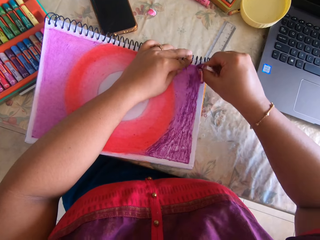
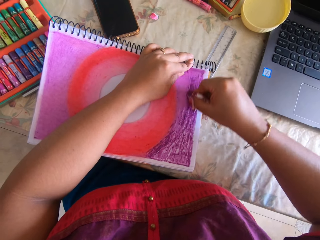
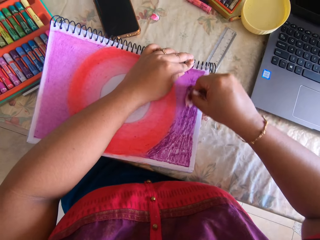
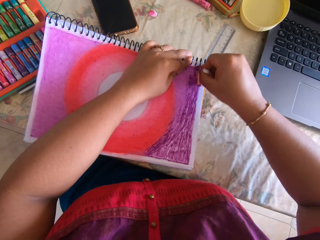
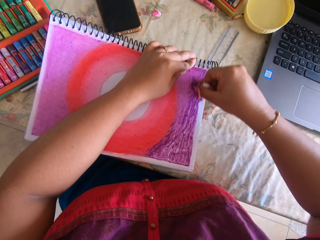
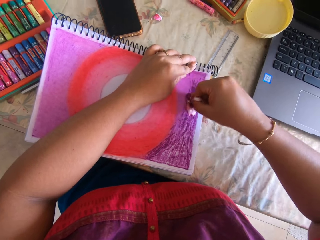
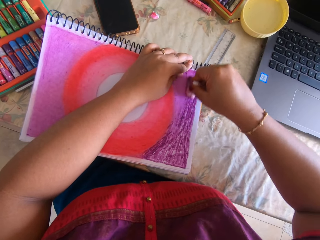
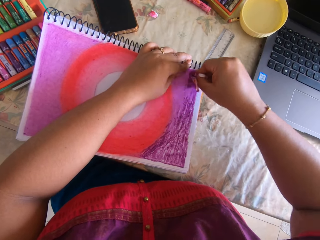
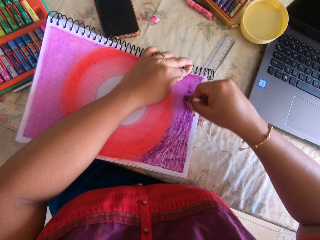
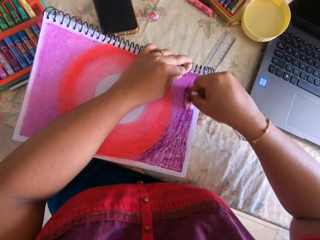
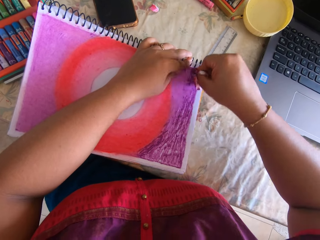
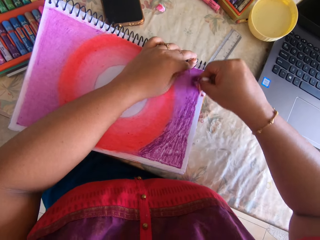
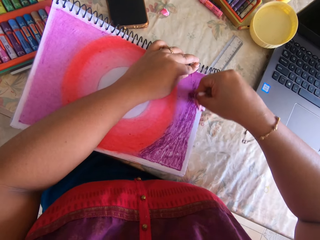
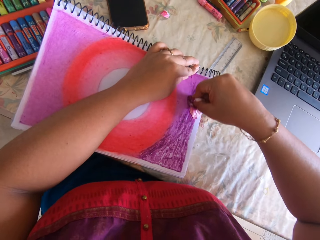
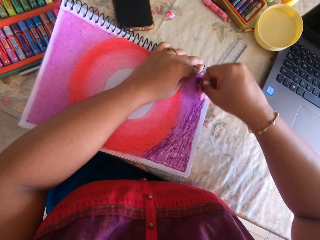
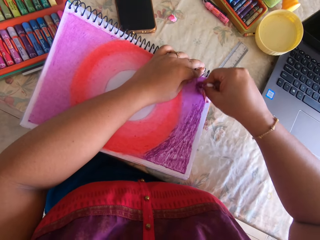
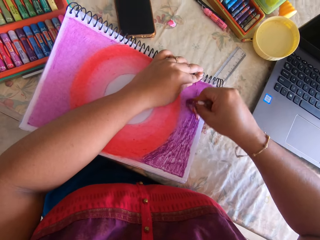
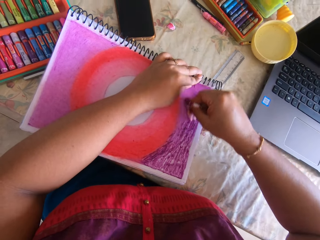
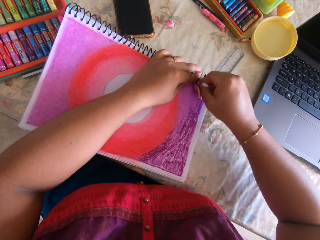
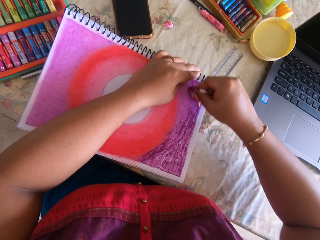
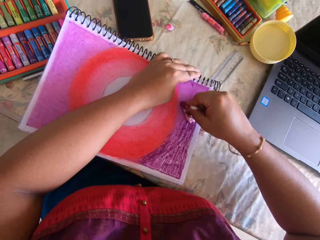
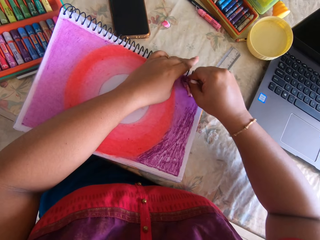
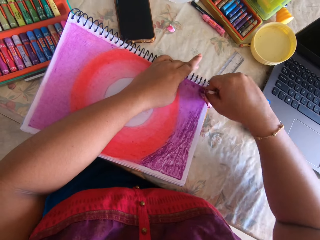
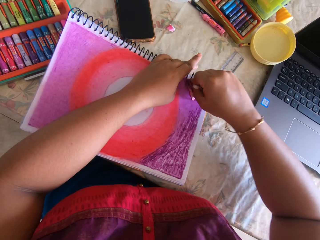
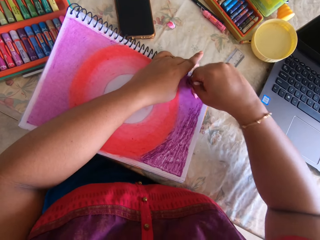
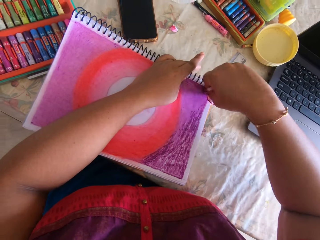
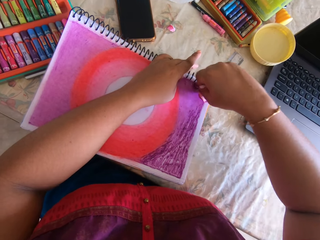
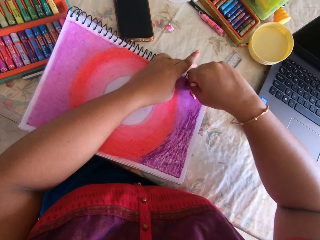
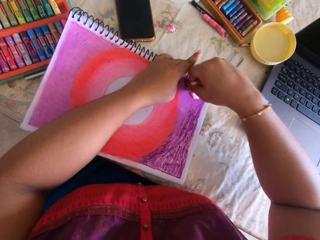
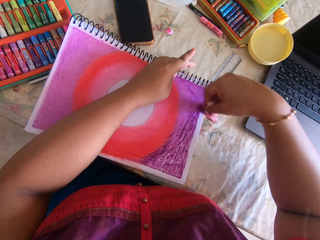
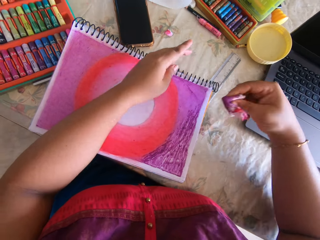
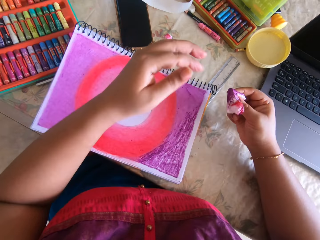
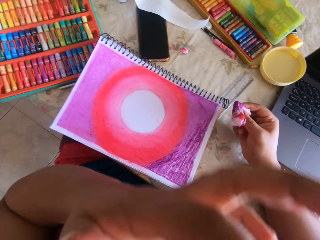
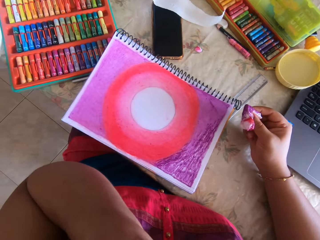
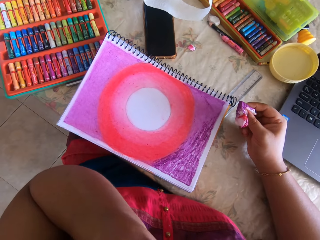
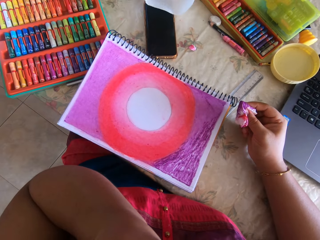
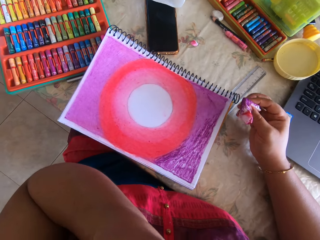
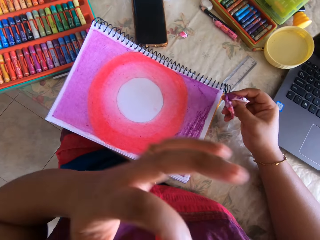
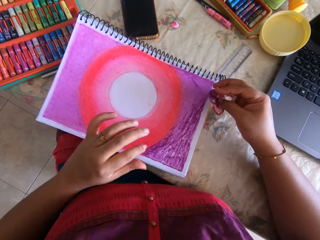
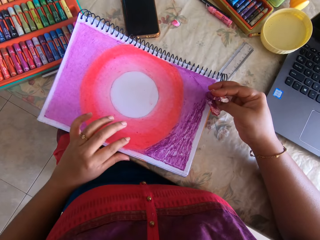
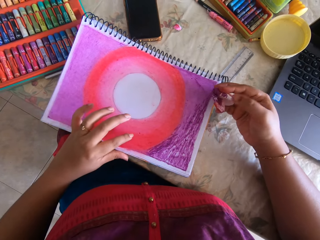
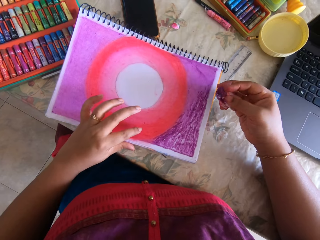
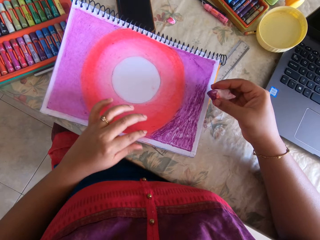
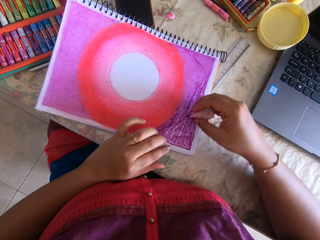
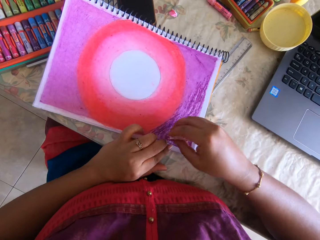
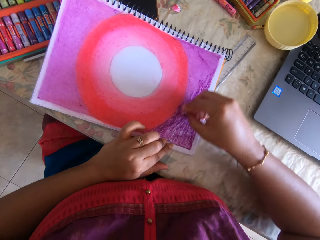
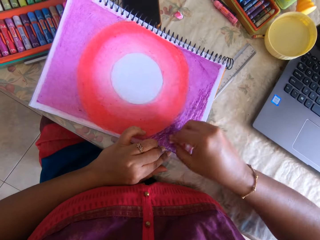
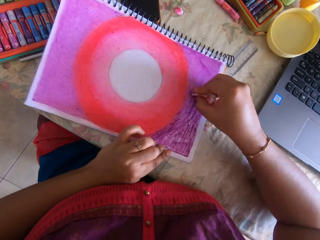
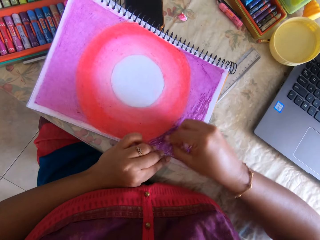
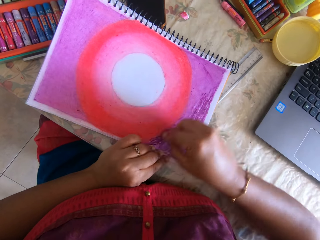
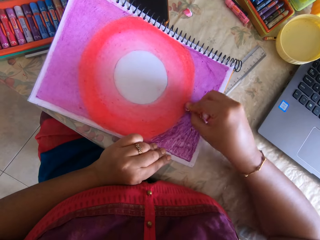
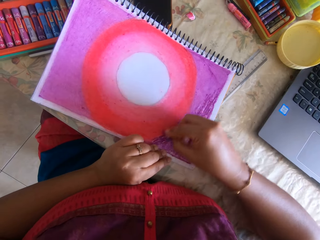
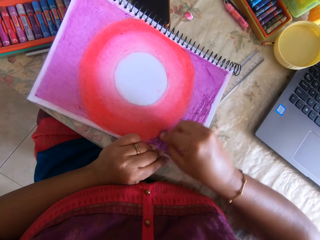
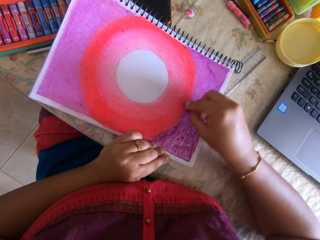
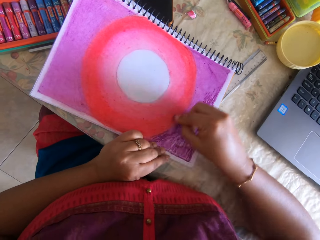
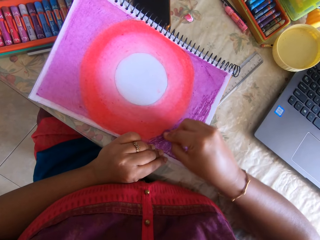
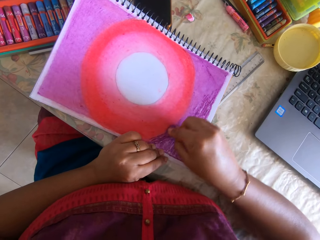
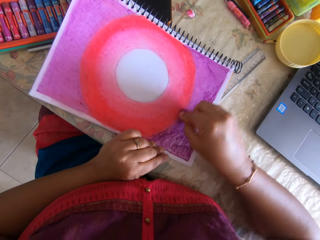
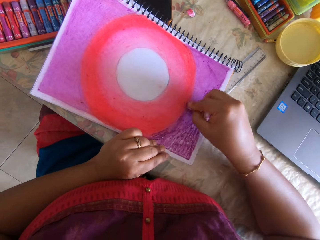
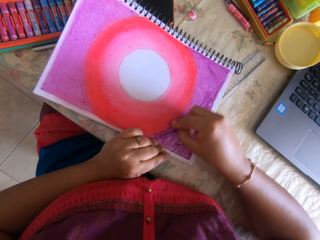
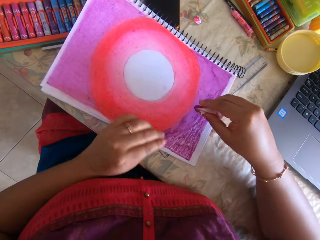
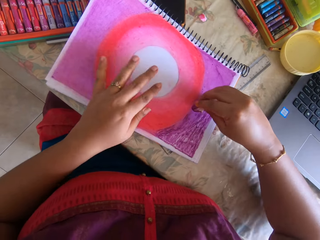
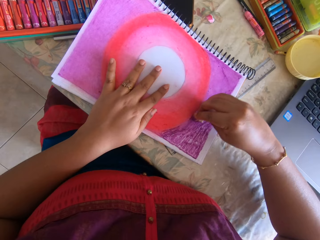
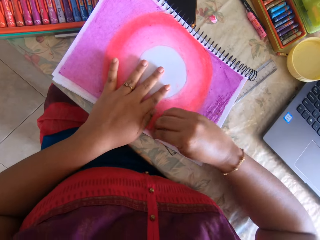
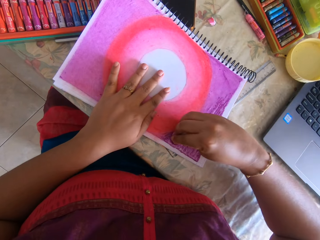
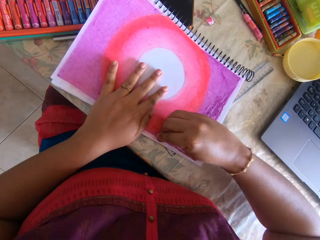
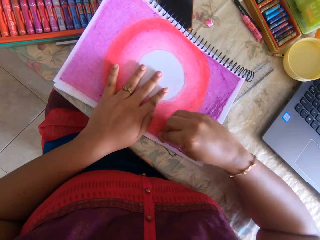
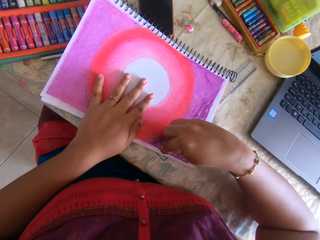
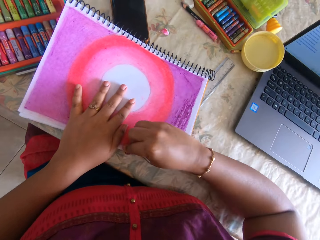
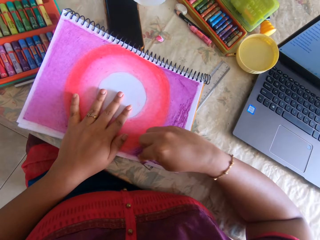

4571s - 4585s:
The camera wearer polishes paint on a painting with a paper. He scratches his face. He polishes the paint.

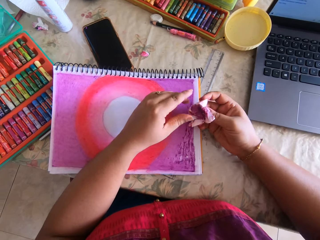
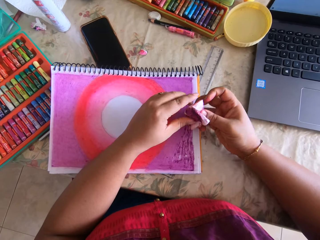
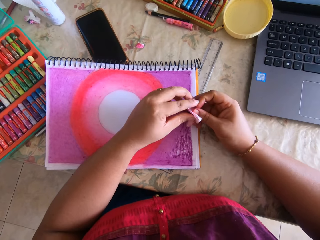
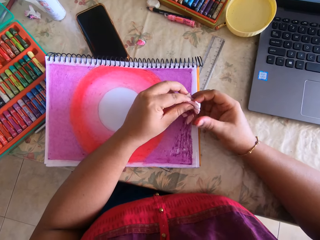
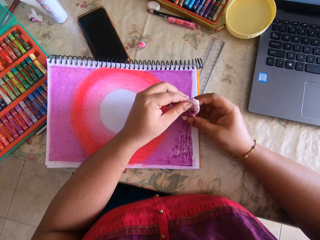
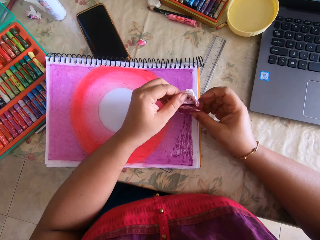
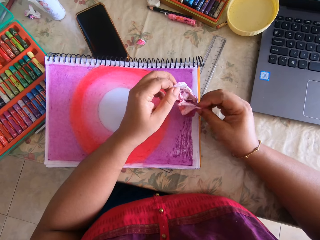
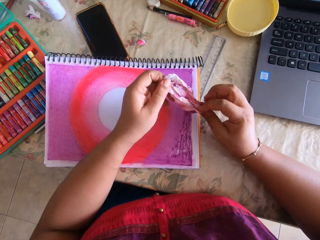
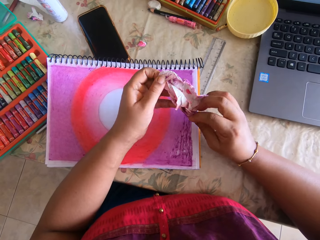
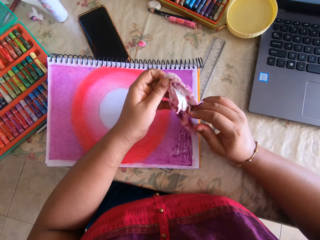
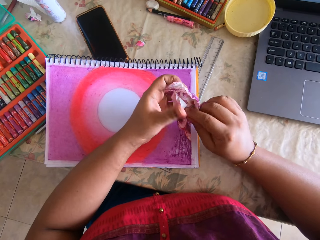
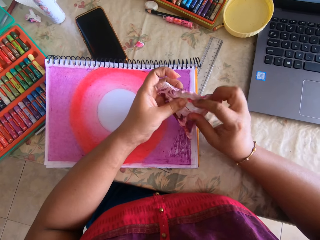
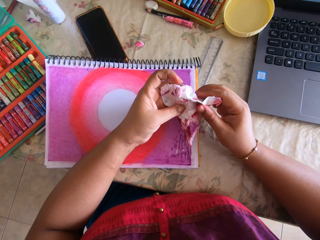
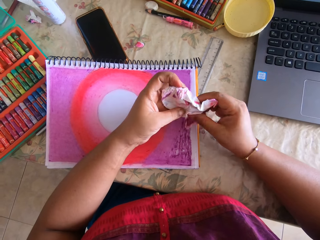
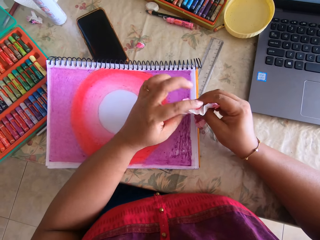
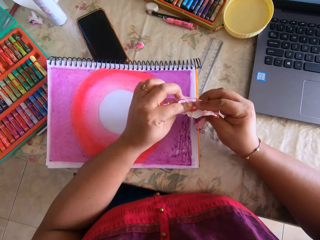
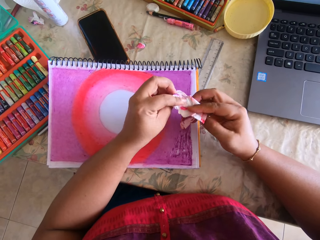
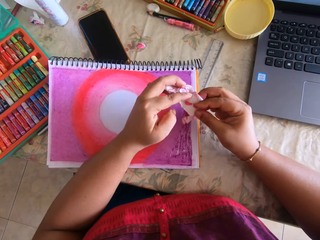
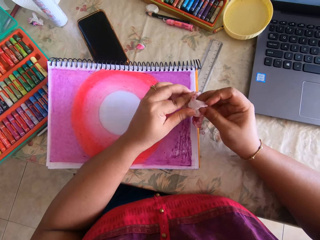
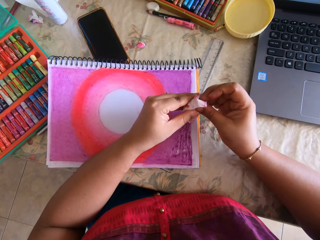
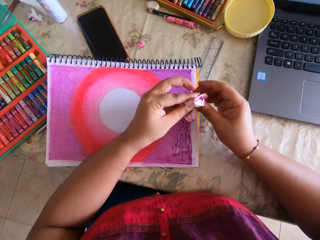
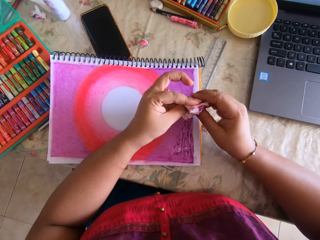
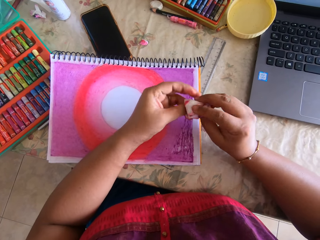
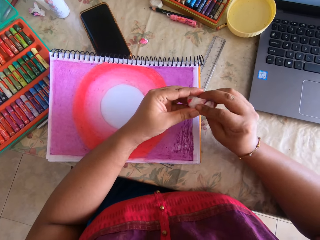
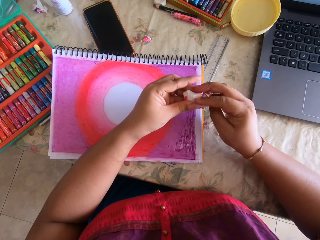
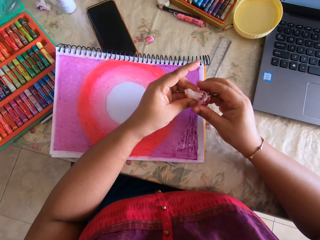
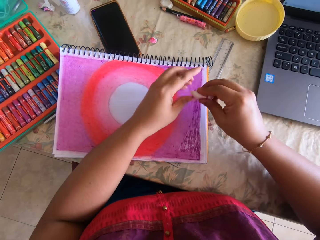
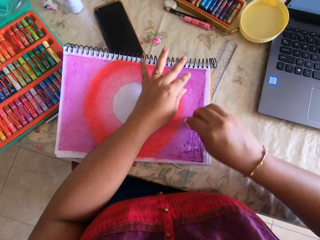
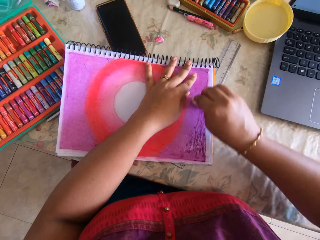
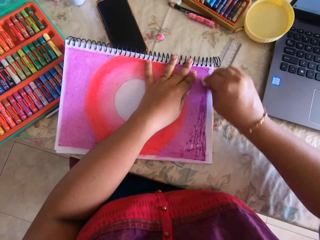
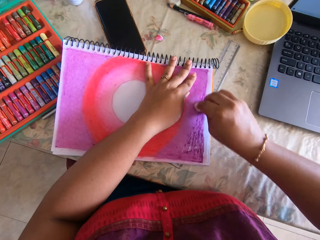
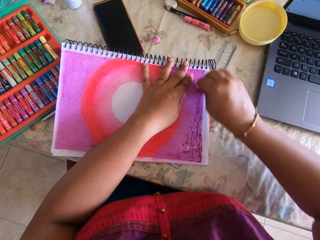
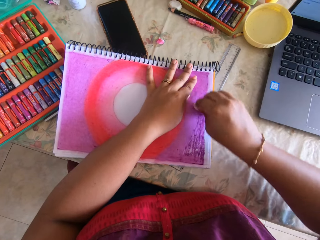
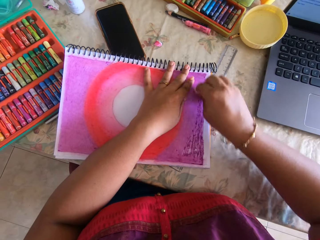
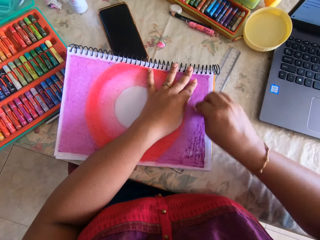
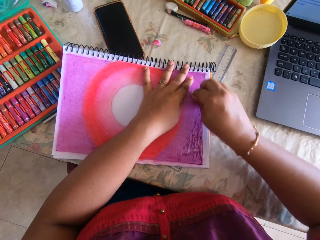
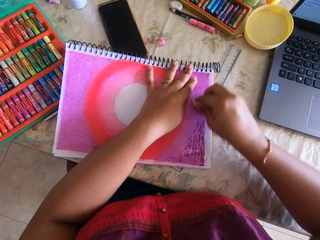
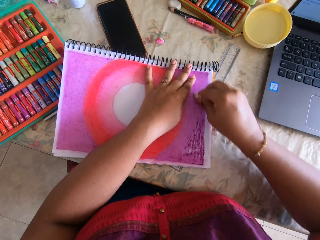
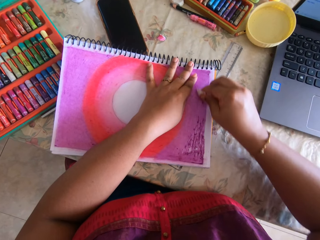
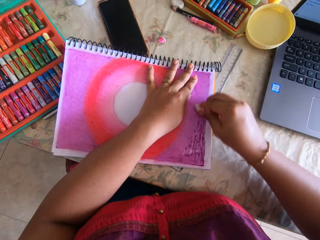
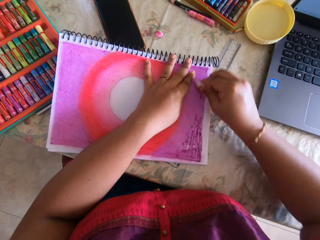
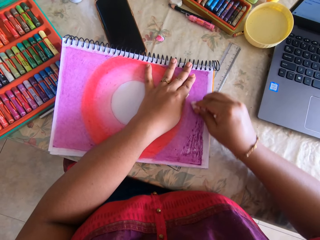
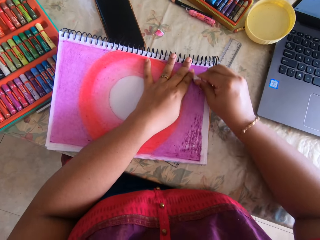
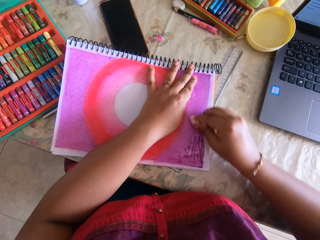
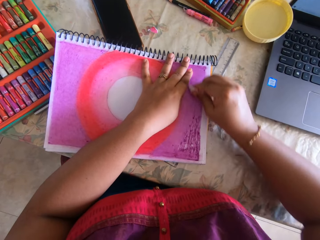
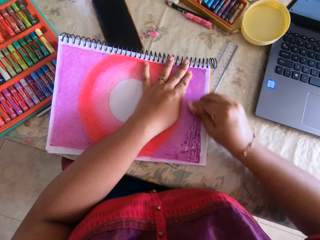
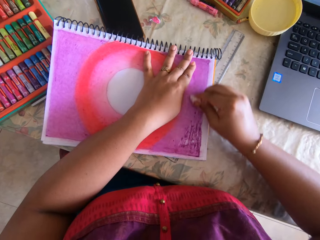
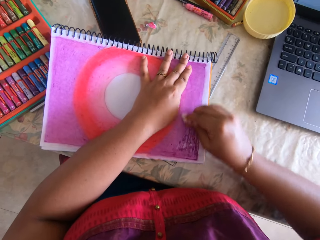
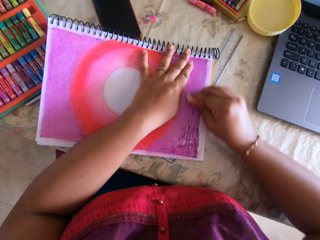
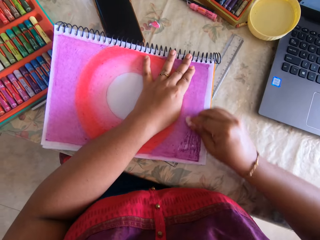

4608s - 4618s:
The camera wearer rolls the paper towel.
